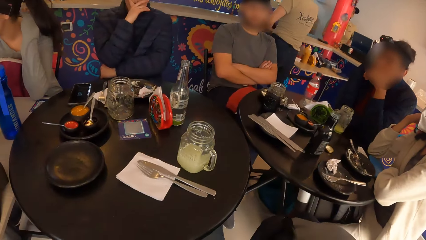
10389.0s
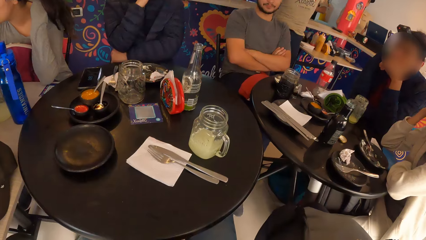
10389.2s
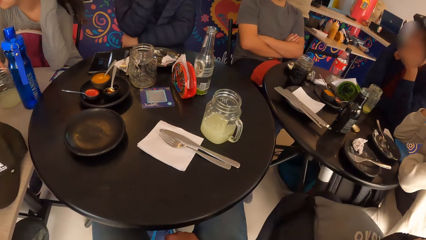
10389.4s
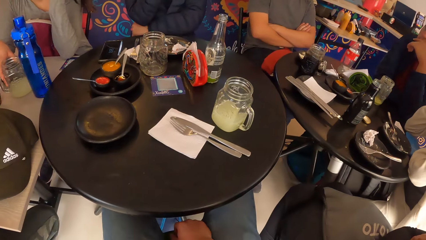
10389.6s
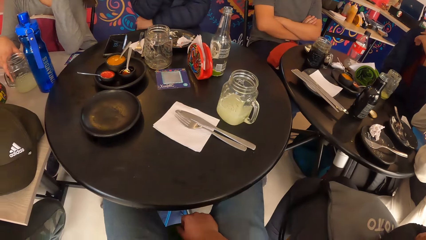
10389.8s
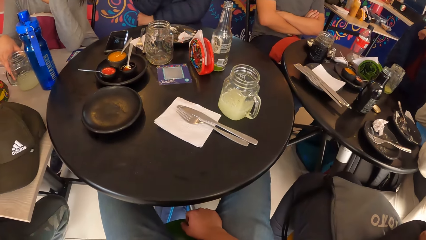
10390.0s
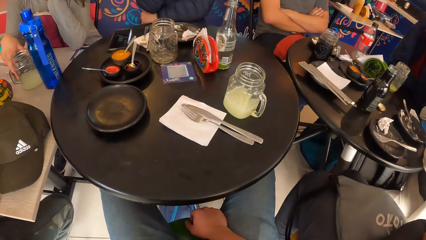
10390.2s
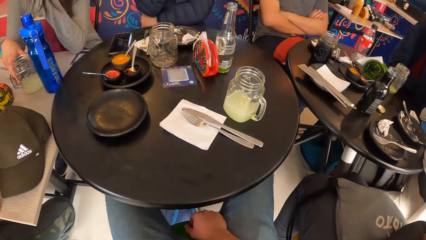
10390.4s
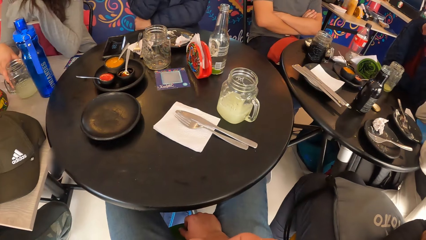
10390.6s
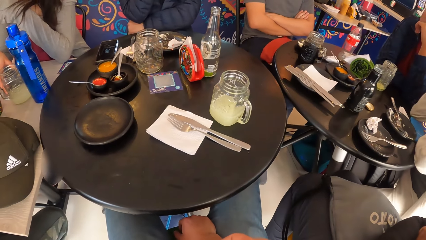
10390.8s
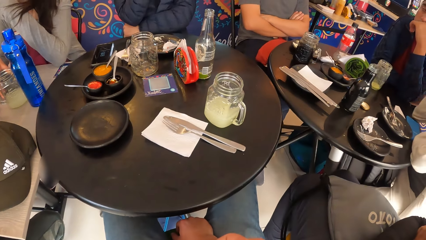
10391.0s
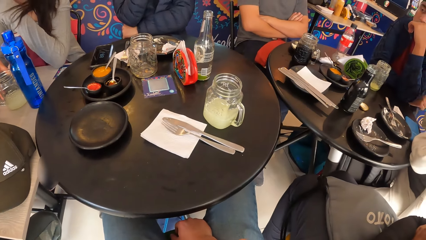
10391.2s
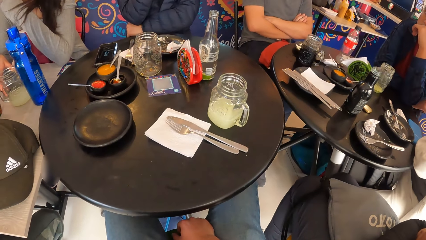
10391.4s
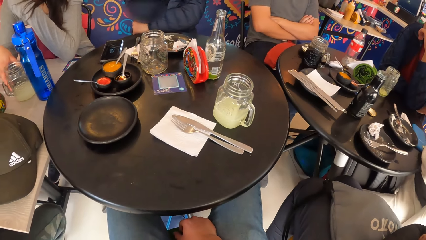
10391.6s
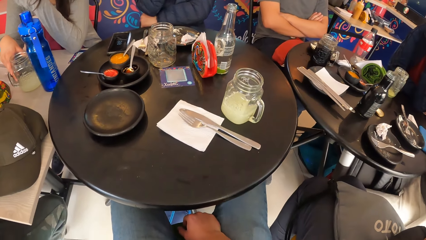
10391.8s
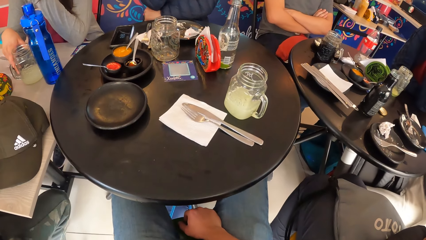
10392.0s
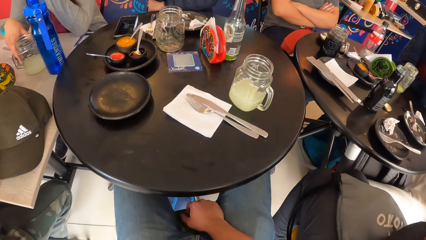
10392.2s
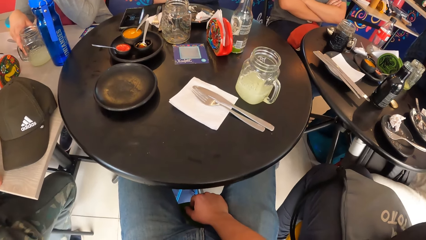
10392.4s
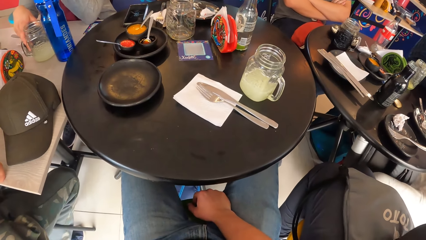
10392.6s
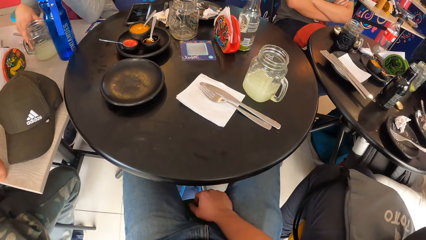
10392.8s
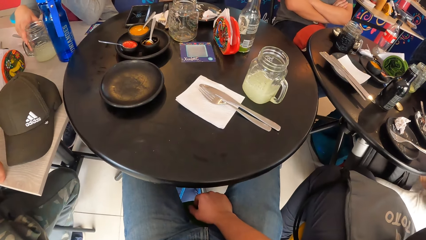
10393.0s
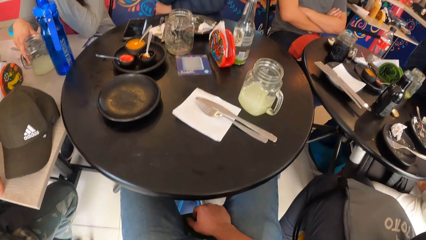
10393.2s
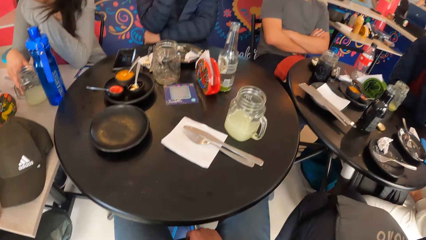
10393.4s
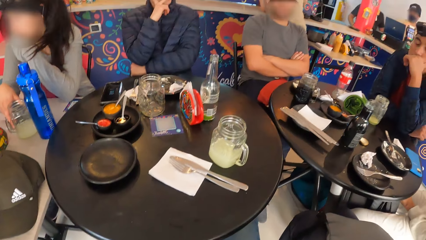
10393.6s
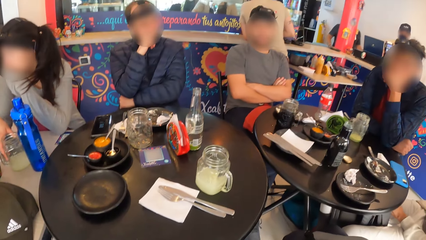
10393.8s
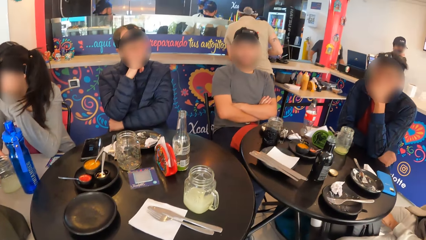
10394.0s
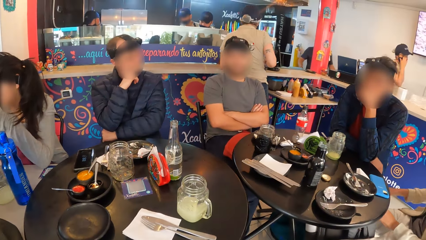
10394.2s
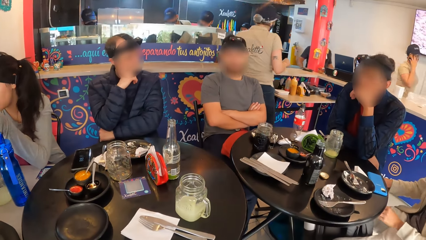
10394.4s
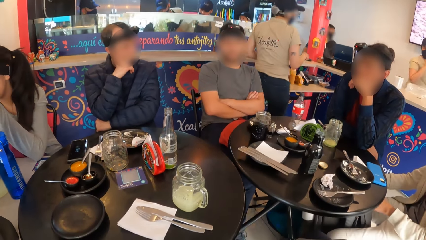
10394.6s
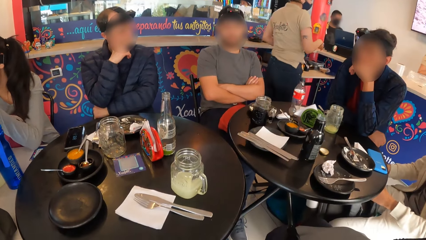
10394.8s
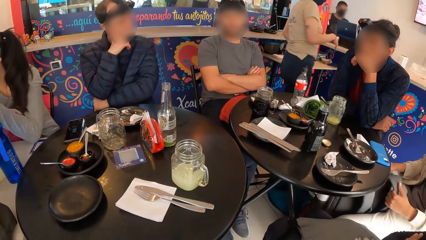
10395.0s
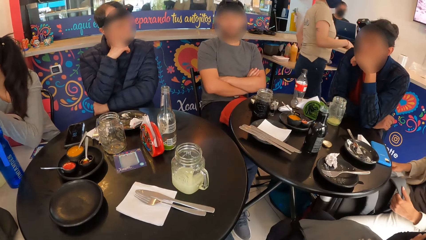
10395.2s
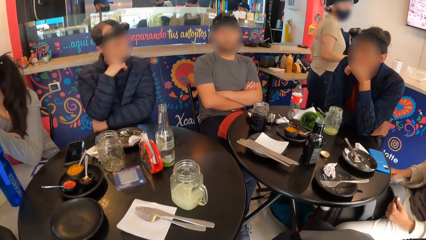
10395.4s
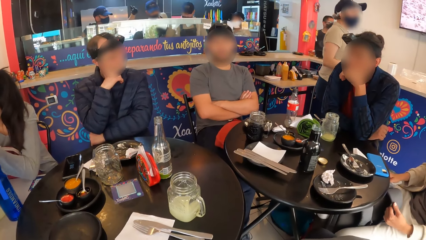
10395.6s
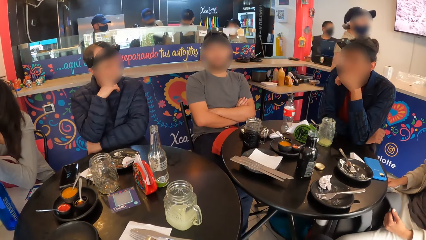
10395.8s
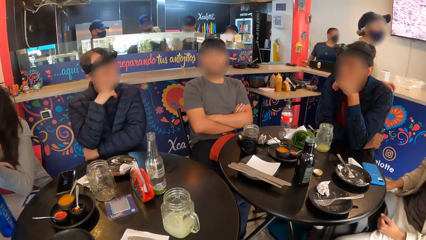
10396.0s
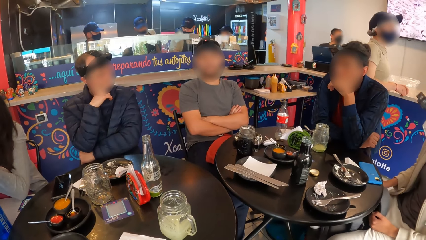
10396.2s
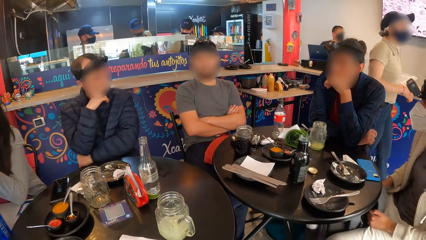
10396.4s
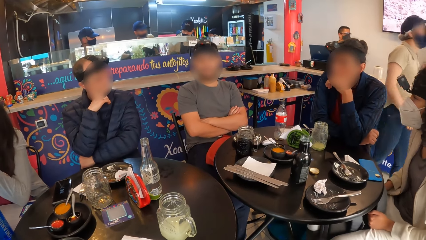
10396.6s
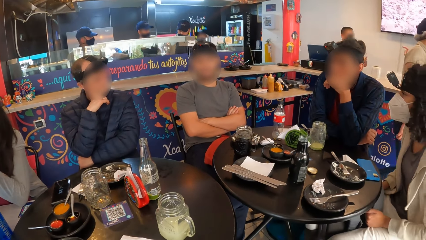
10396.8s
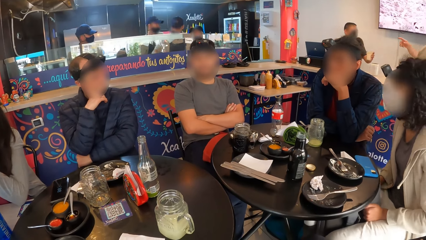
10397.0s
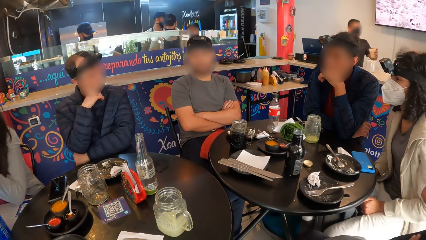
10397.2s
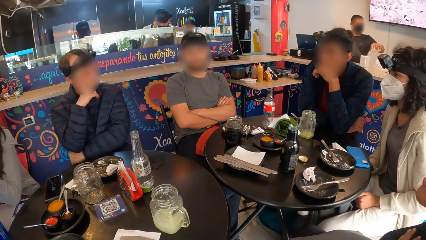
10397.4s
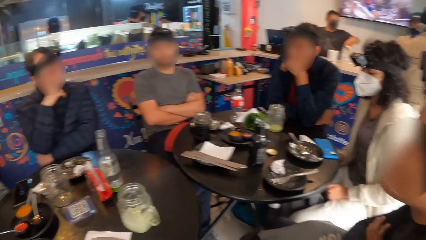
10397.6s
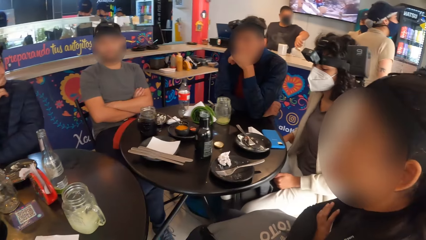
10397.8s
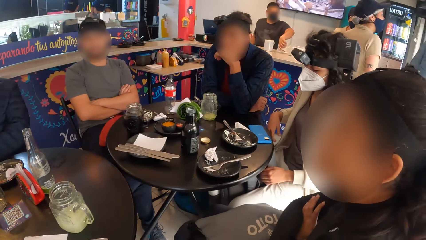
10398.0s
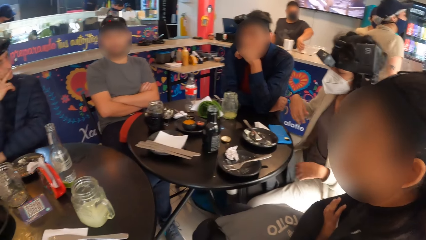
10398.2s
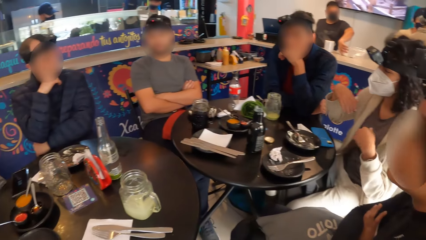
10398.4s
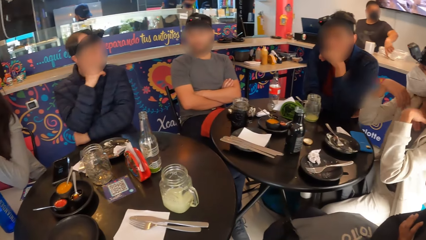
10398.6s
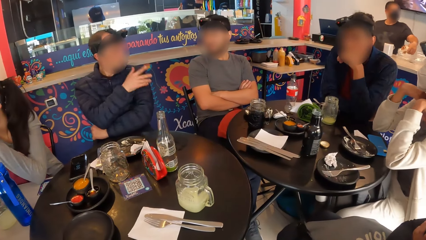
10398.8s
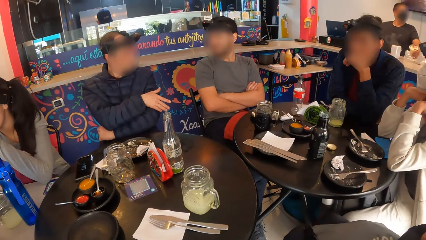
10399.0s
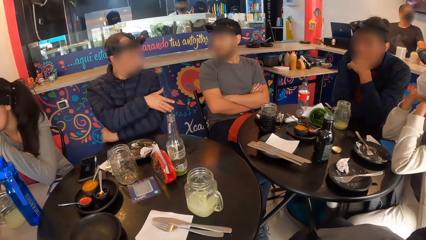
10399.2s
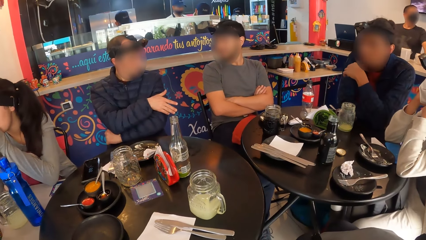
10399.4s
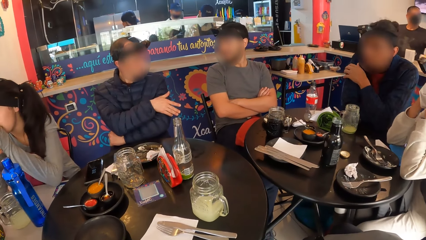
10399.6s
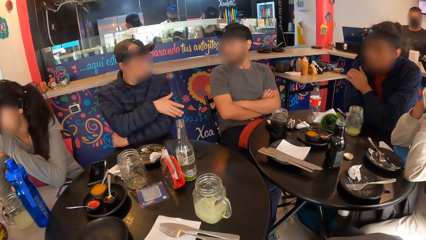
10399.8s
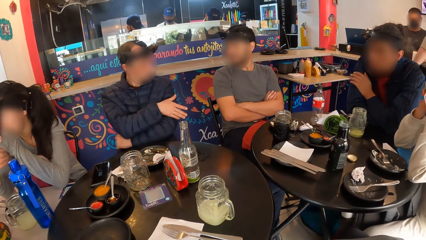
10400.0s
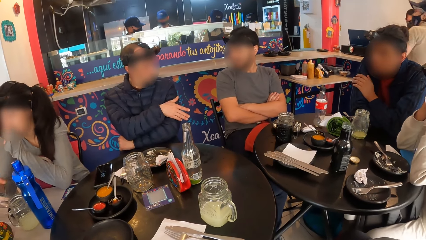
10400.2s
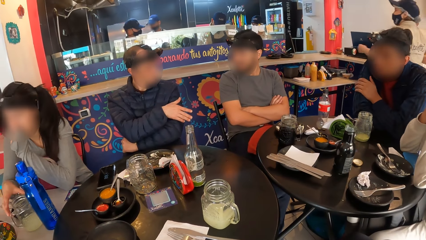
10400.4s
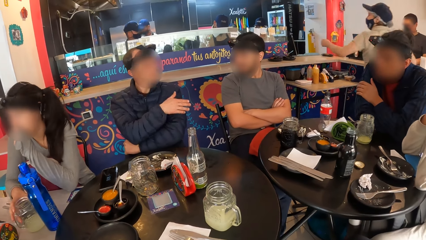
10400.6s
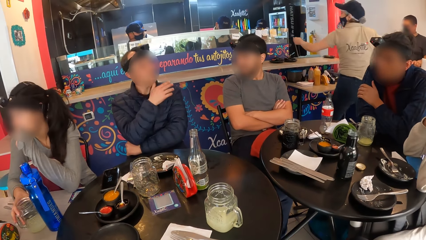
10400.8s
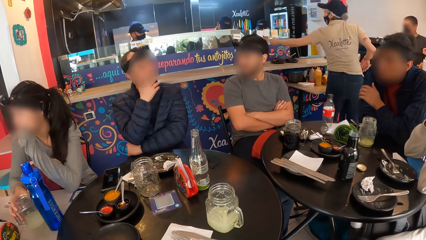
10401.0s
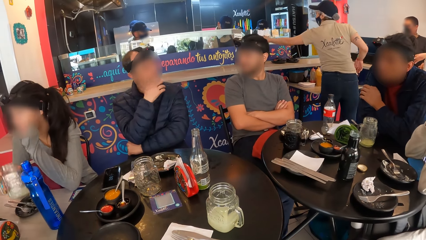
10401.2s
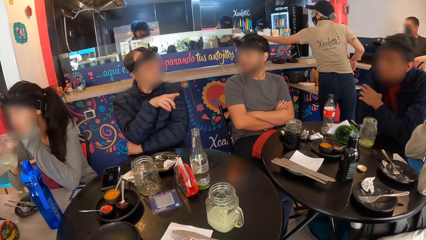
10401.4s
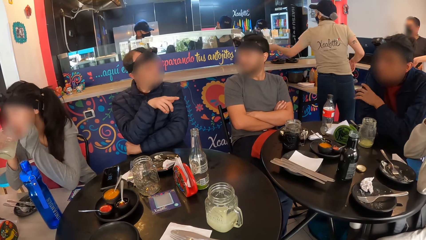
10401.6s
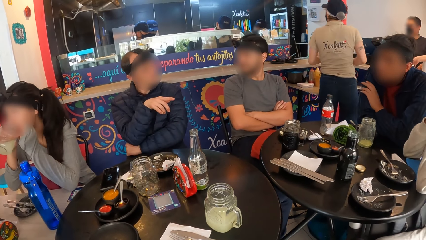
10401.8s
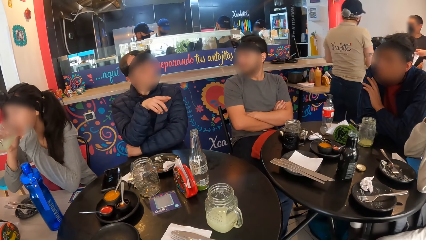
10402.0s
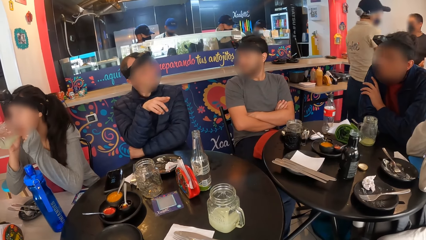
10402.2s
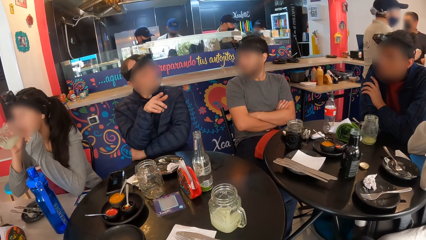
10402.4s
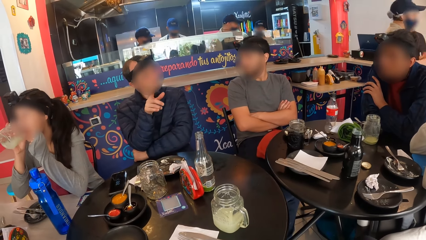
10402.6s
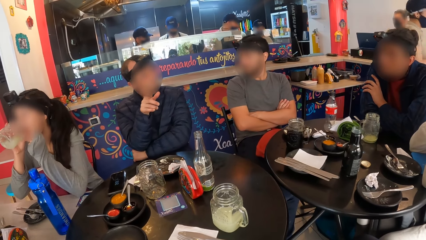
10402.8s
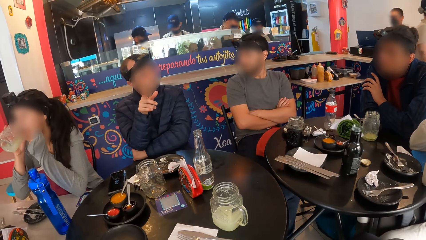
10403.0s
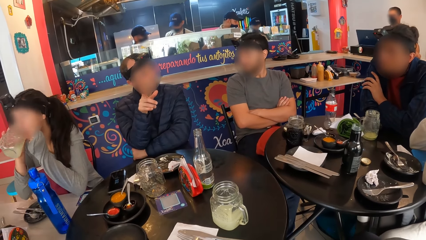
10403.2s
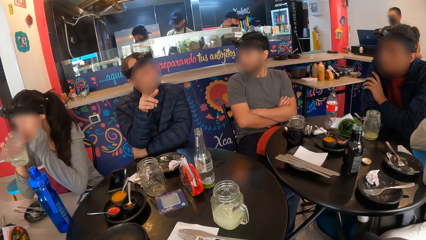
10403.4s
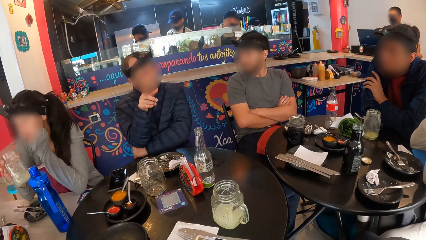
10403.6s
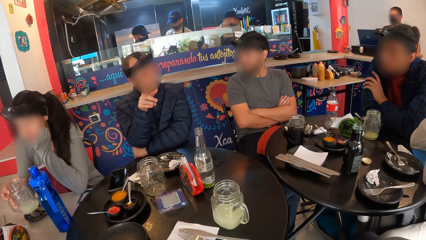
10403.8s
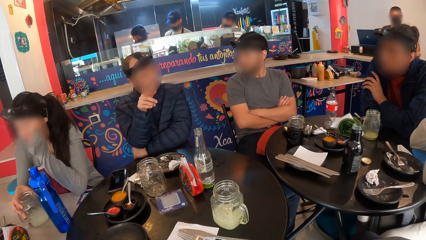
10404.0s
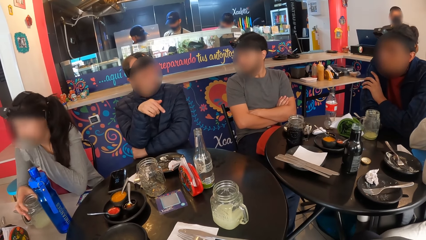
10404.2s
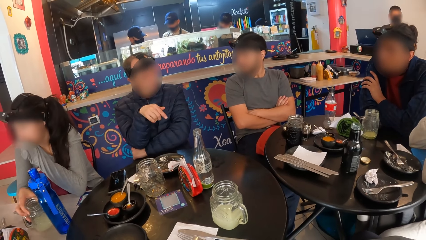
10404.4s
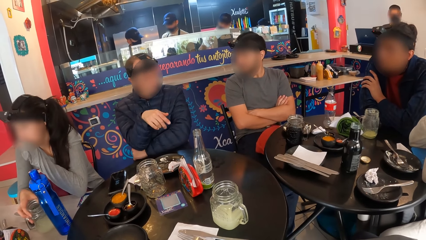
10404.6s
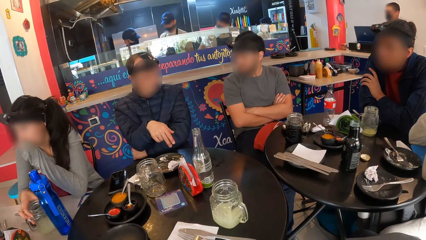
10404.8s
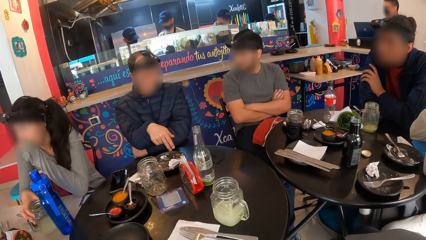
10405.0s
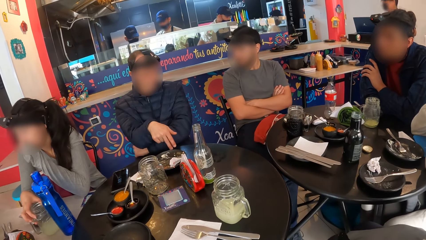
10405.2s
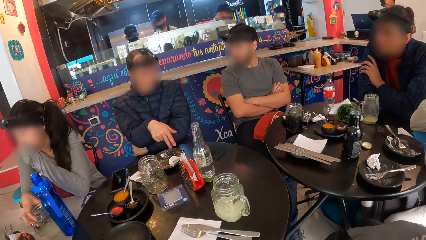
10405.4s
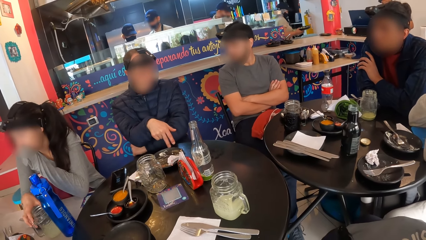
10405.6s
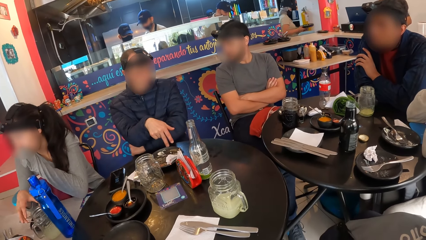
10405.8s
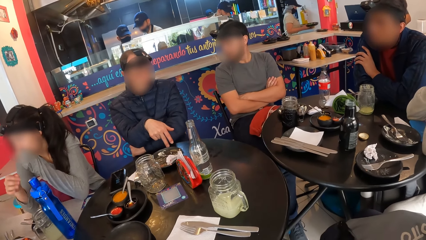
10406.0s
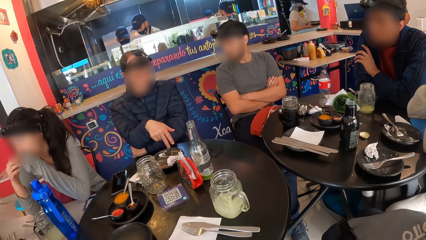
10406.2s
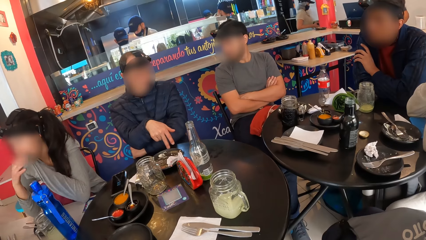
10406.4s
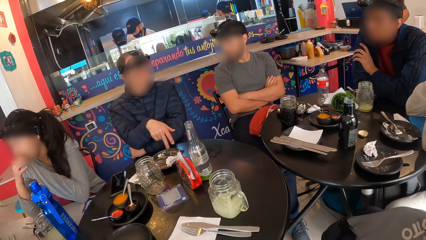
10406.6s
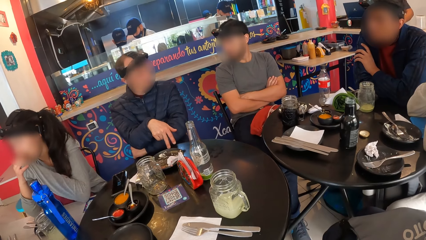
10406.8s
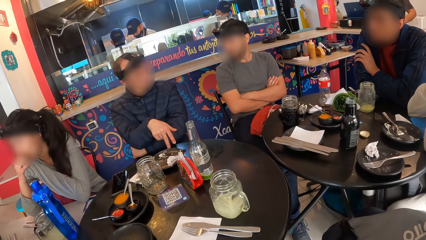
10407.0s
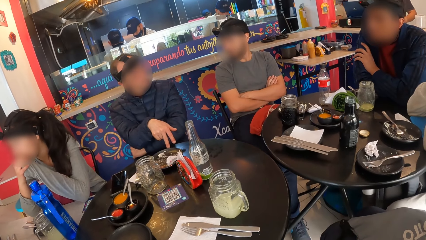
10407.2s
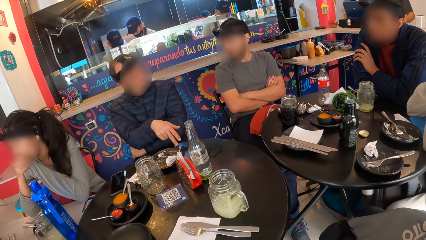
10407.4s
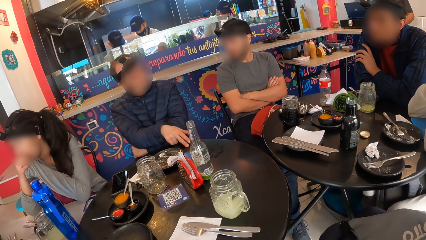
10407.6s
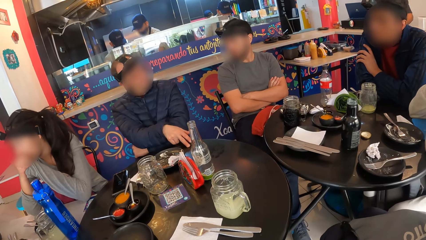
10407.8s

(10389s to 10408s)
A woman nods her head. Another woman pulls the table or bag with both hands. She places both elbows on the table. A man touches his right hand with his left hand. Another man converses. Another man touches the table with his right hand.
